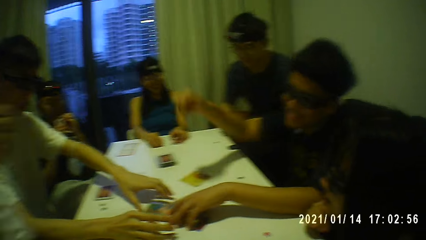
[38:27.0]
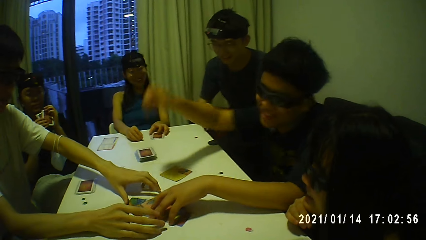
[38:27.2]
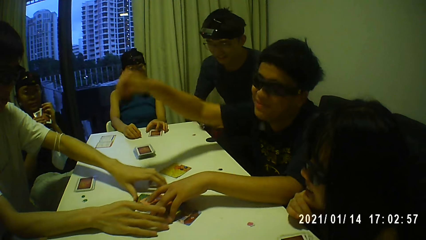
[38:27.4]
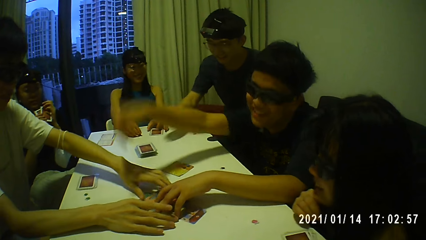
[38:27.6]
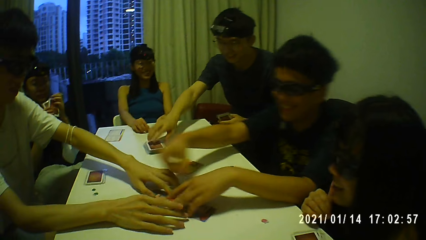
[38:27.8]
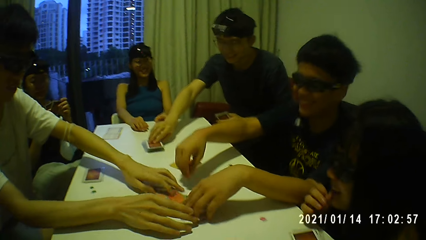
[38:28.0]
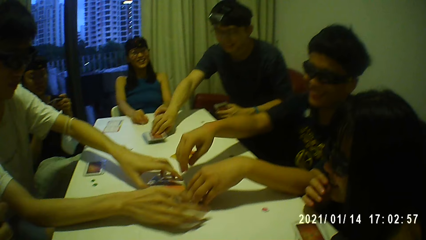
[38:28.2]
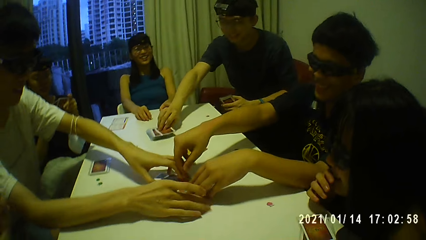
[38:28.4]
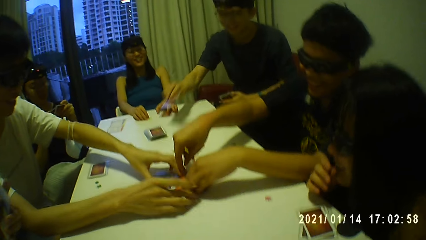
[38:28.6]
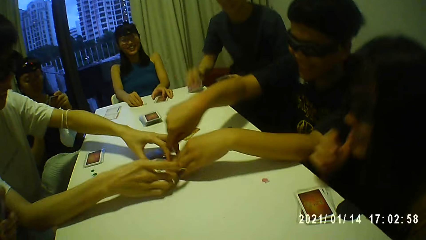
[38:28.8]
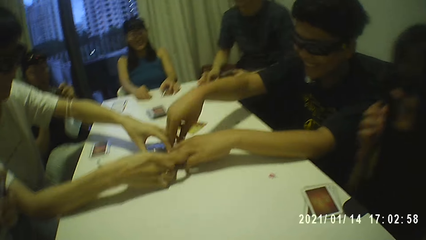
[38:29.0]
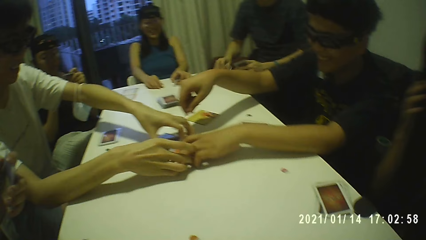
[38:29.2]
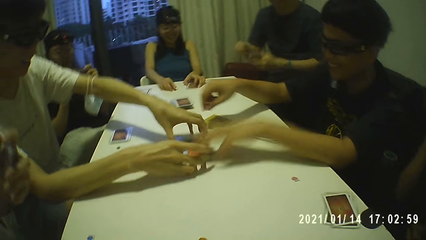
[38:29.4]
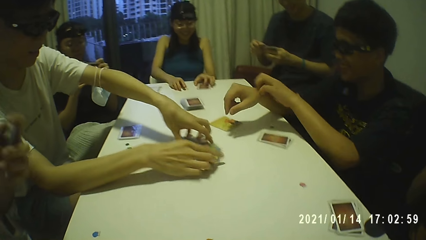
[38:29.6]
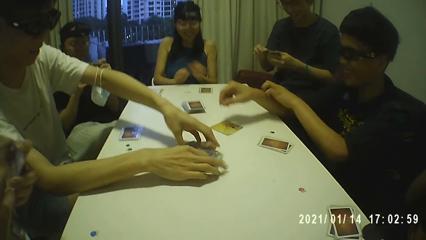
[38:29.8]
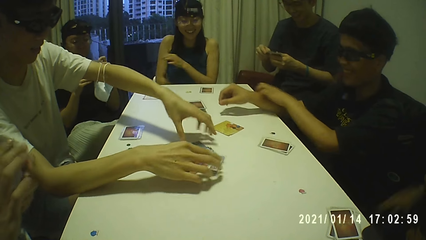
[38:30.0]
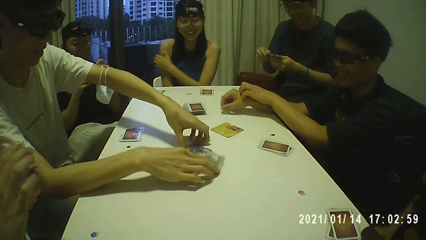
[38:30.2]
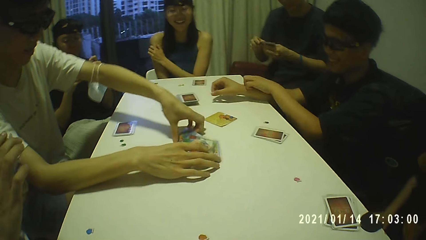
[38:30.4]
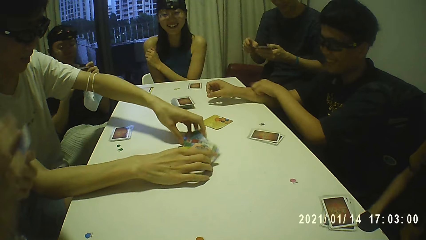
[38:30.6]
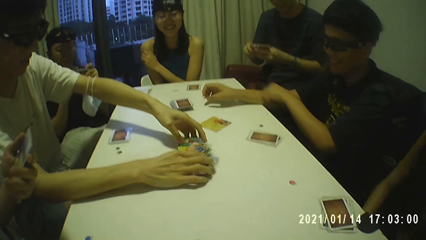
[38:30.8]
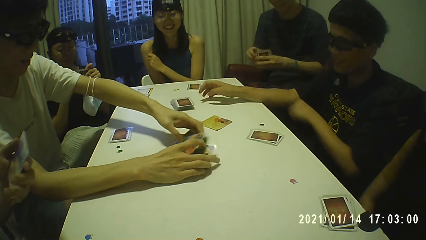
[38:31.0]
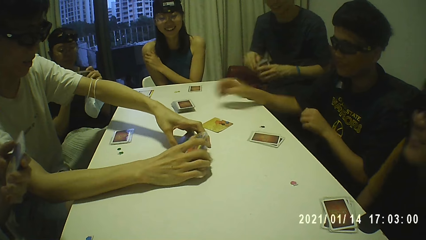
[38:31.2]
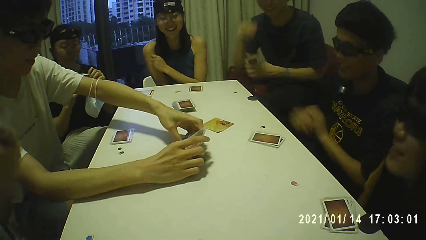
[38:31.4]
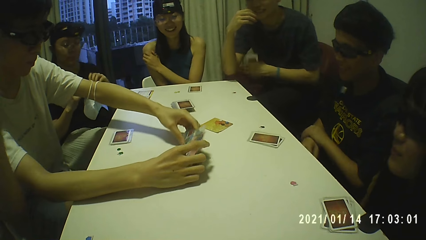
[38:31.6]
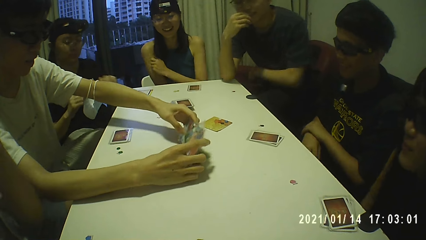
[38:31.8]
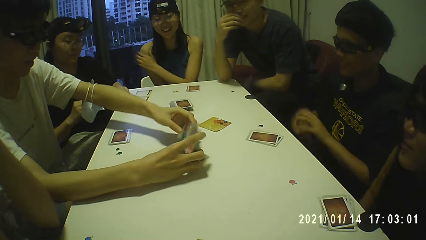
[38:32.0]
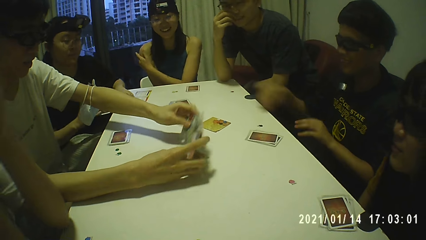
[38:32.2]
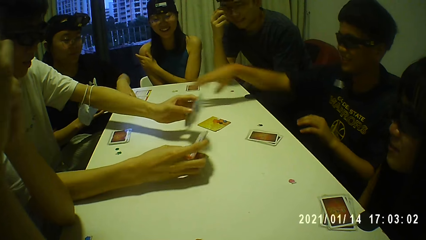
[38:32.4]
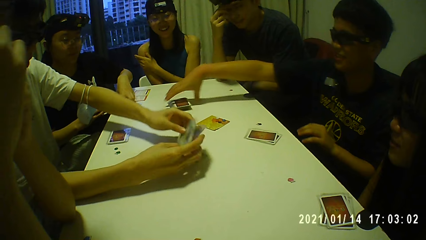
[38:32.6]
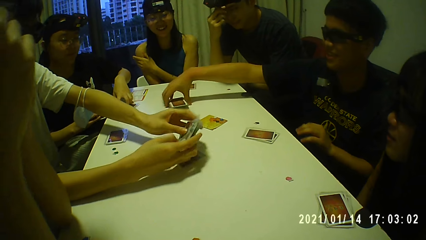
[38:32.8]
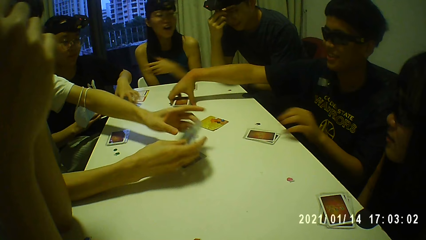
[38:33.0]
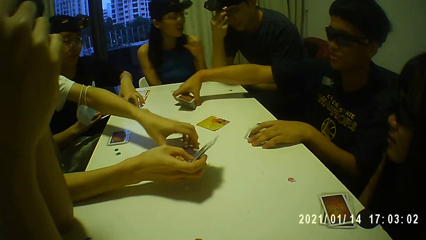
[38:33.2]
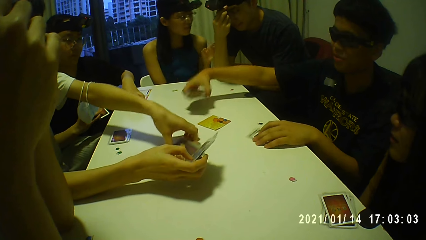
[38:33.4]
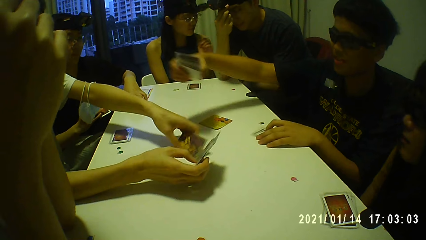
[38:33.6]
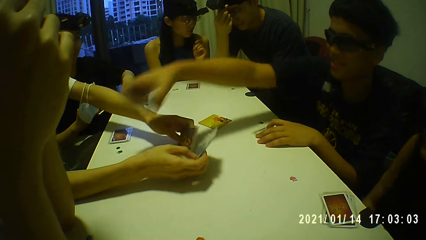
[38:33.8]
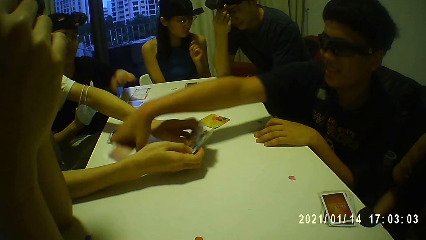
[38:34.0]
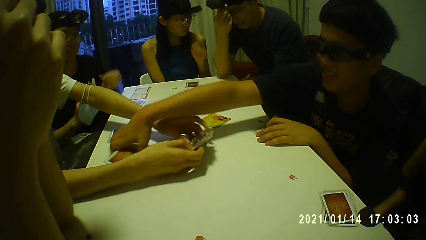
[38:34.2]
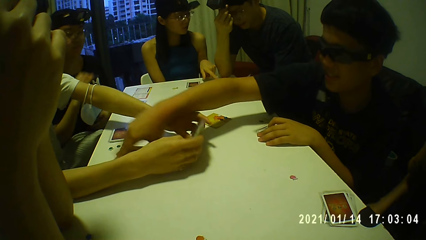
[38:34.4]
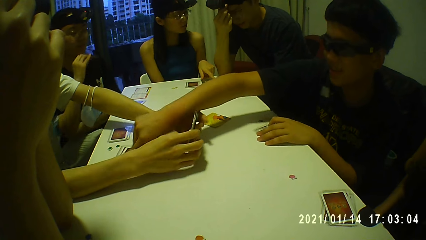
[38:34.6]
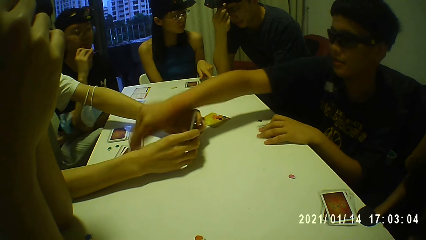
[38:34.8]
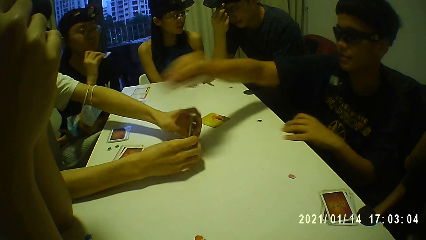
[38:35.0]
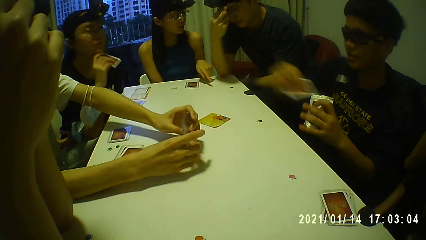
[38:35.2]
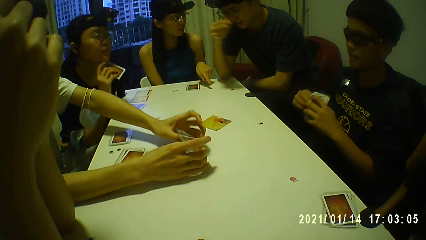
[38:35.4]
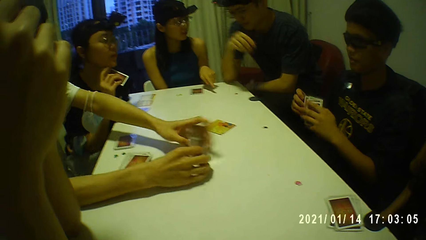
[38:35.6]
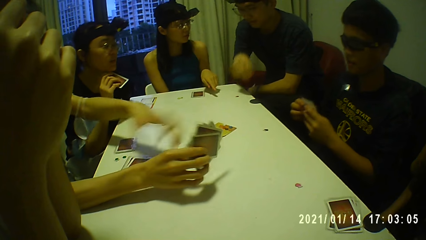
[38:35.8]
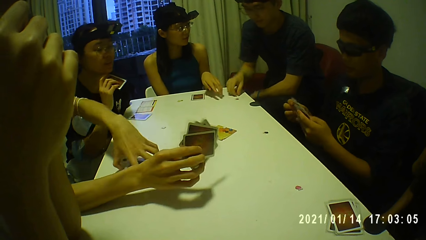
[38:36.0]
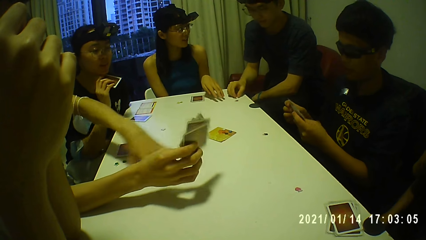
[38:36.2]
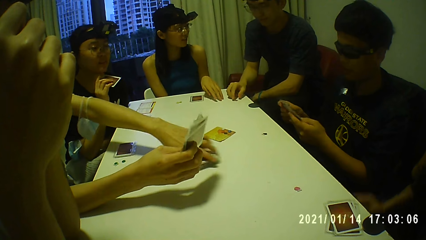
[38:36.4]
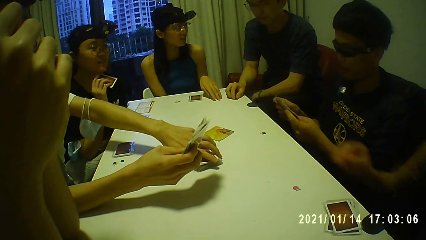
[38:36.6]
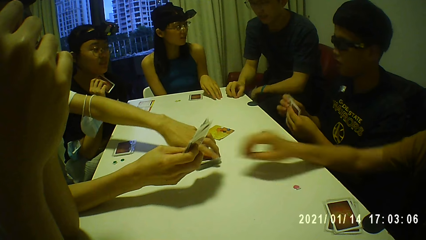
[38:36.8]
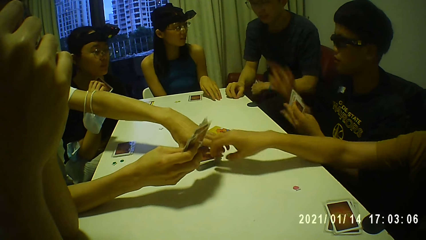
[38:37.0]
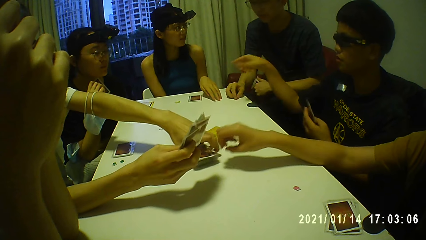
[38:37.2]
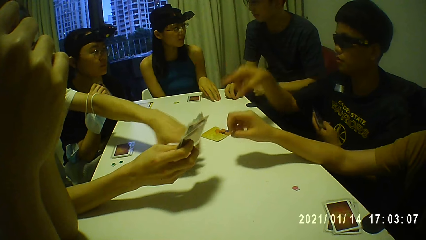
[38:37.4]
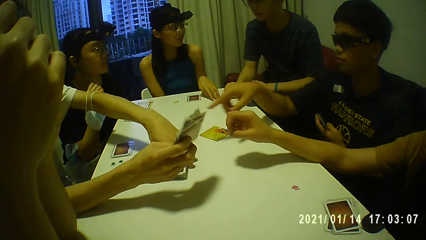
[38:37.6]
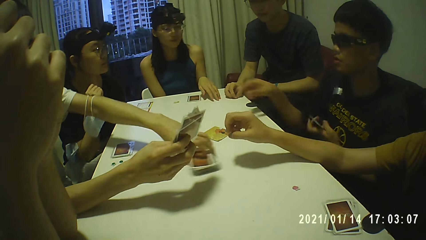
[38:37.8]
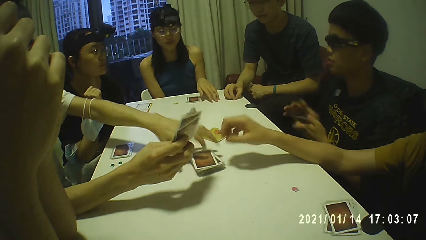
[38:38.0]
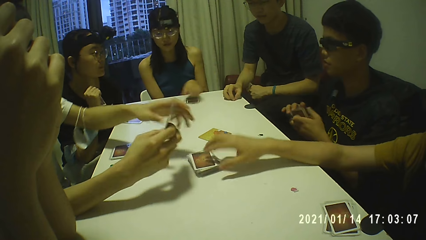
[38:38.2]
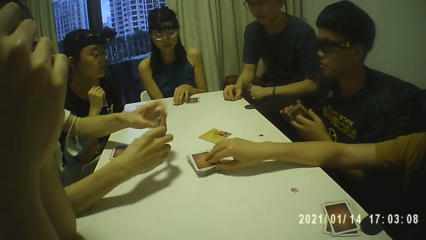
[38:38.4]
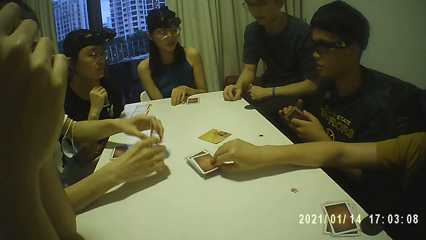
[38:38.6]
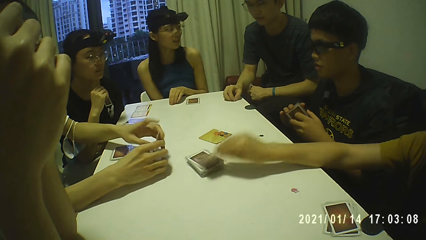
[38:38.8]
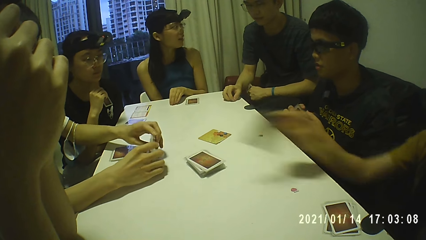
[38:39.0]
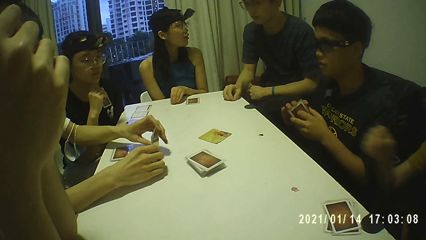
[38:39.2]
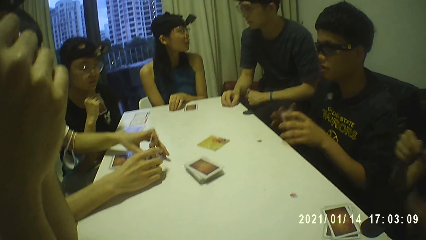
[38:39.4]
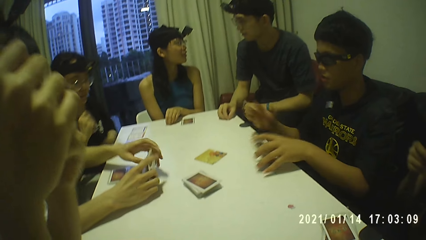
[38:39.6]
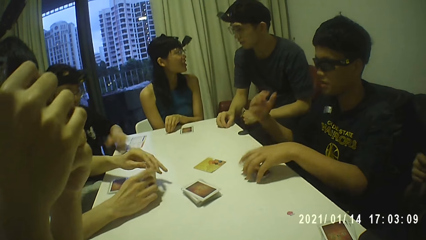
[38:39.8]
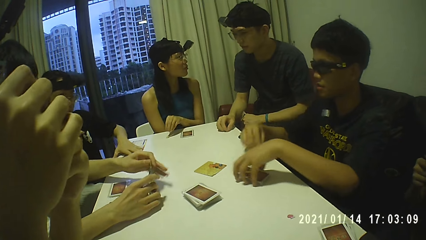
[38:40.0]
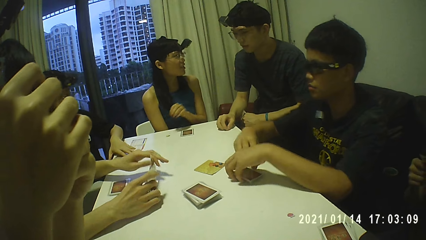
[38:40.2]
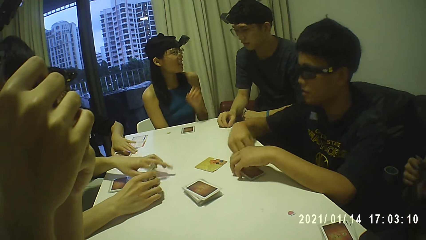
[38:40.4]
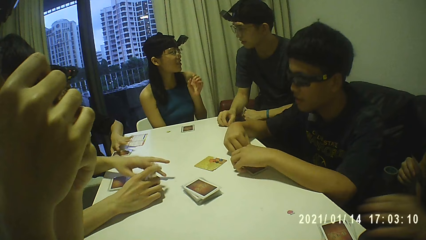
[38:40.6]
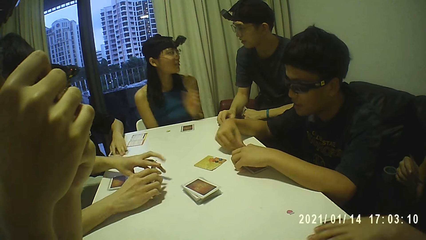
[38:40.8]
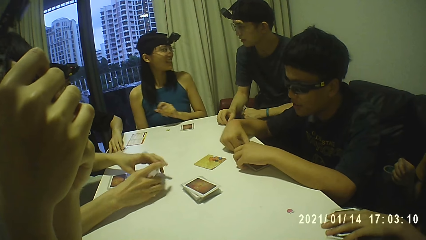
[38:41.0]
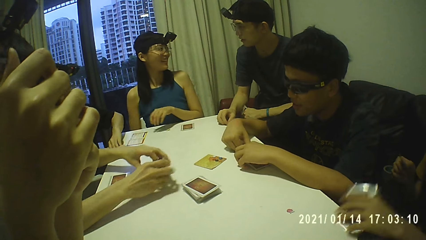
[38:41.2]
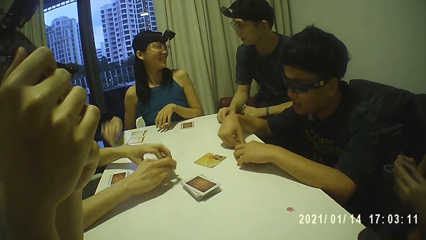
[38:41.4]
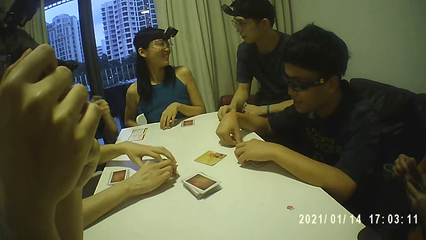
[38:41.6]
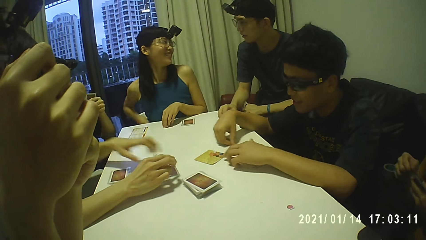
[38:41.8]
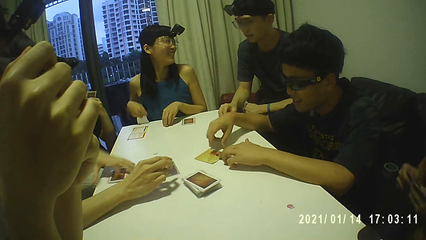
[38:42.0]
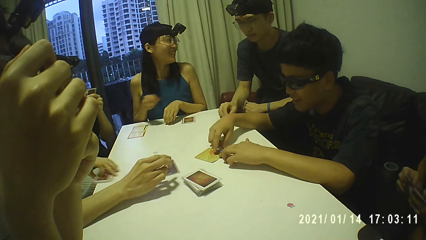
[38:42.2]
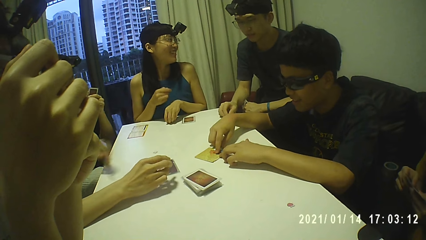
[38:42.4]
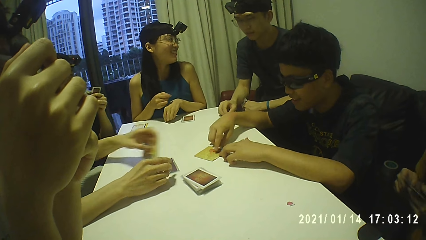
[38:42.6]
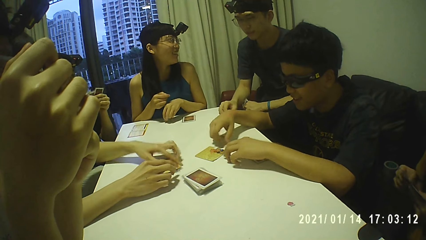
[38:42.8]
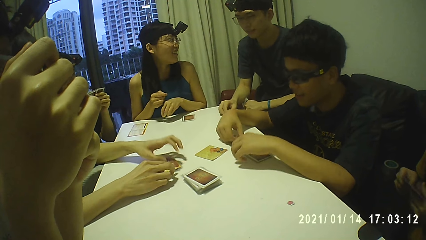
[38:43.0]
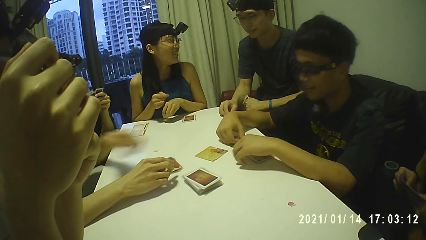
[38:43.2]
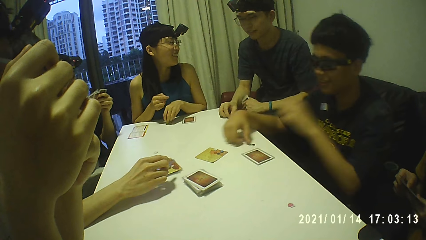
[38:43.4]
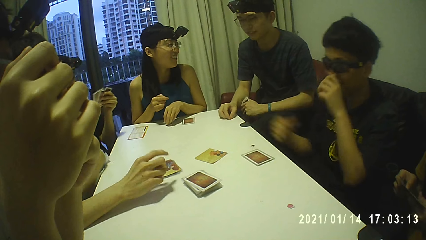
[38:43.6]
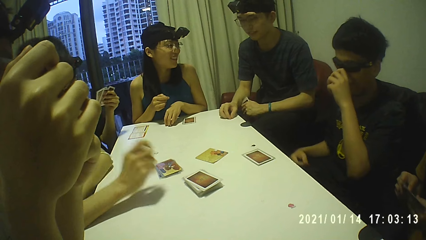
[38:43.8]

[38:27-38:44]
A man picks a card from the cards on the table with his right hand. A person touches playing cards. The man drops the card on the table with his right hand and picks the card from the table with his right hand. Another person touches playing cards. The man holds the cards with both hands. The man holds the cards with his left hand and touches his face with his left hand. A woman drops the cards on the table with her left hand. Another man picks the cards from the table with his right hand. The second man picks the cards from the table with his left hand. Another woman interacts with the first man. The second man drops the cards on the table with his right hand. The second man picks a card from the cards on the table with his right hand. The second man joins the card in his right hand with the cards in his left hand. The second man shuffles the card with both hands. A third man moves the cards on the table with his left hand. The first man holds the token on the table with his right hand. The second man holds the cards with his left hand. The second man holds the cards with both hands. A third woman picks a card from the cards on the table with her right hand. The third man arranges the cards with both hands. The second woman moves the token on the table with her left hand. The second man drops the cards on the table with his left hand. The first woman picks the cards from the table with her left hand. The third woman picks the cards from the table with her left hand. The second man moves a token on the table with his left hand. The third man drops the cards on the table with both hands. The first woman shuffles the cards with both hands. The second man touches the token on the card with both hands. The third man picks the cards on the table with his left hand. The third woman shuffles the cards with both hands. The third man drops the cards on the cards on the table with his left hand.
